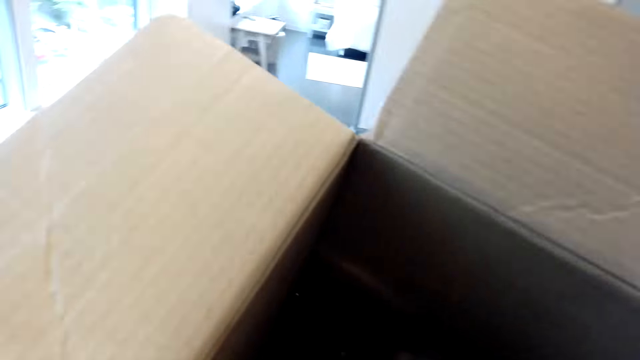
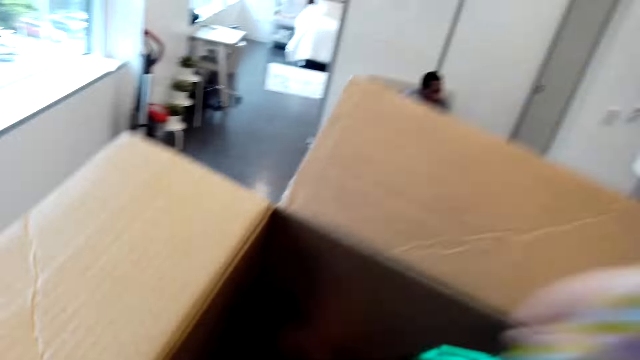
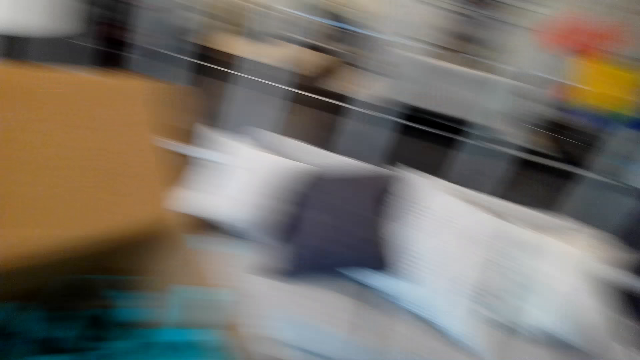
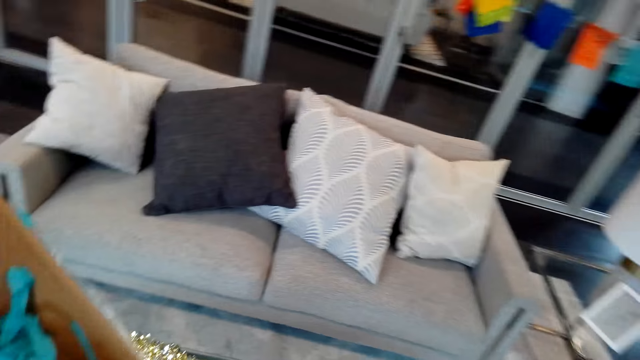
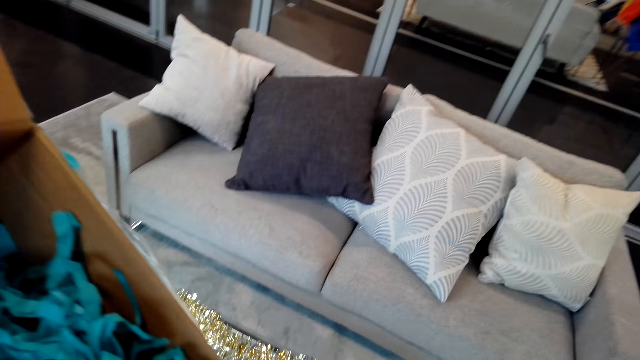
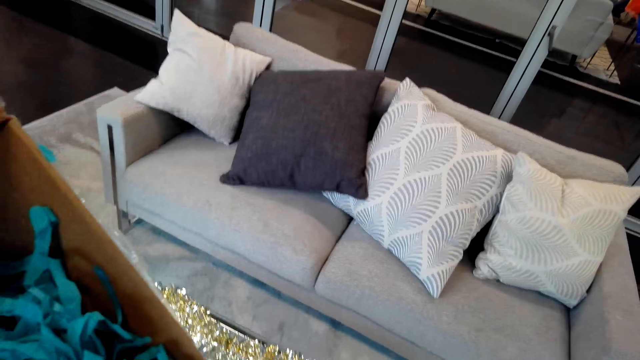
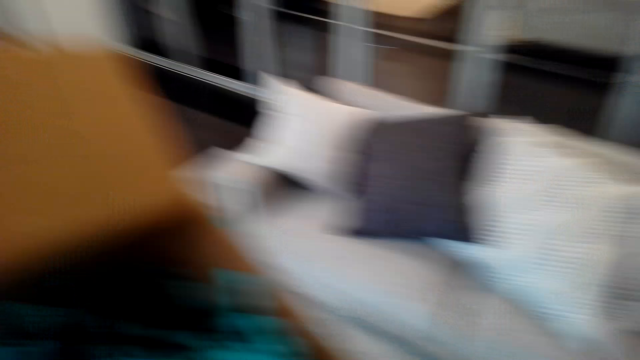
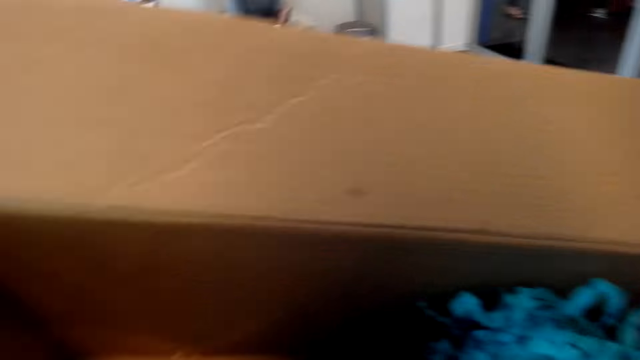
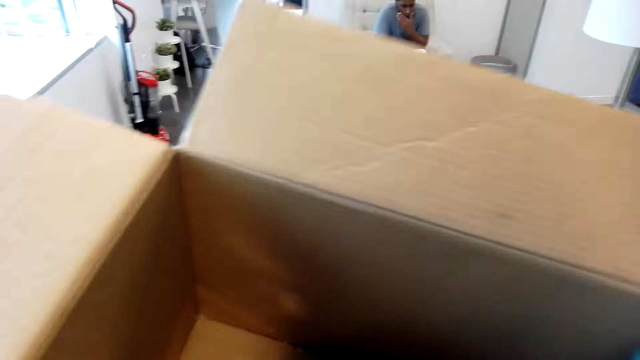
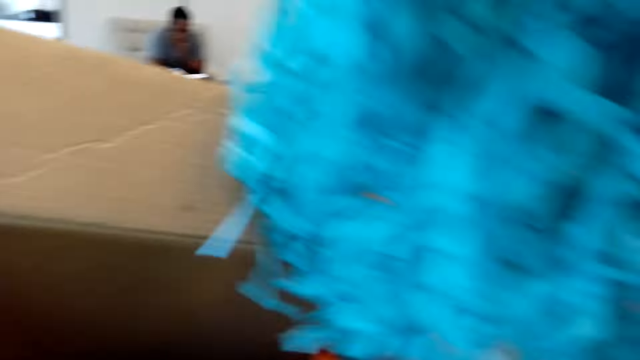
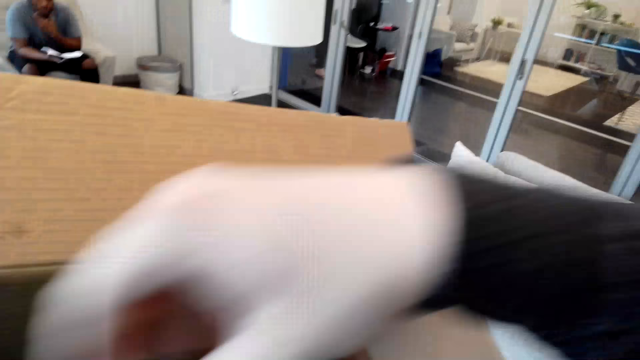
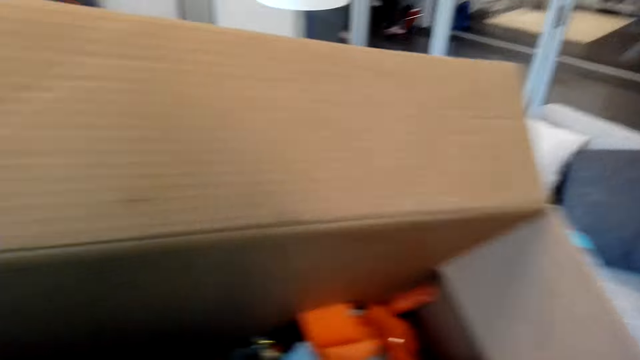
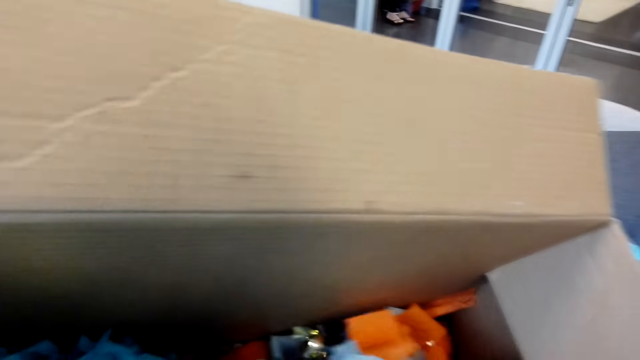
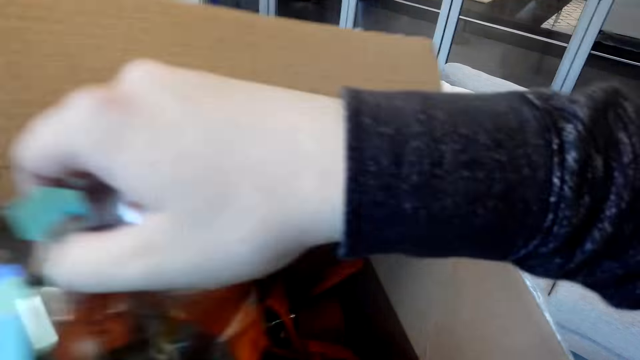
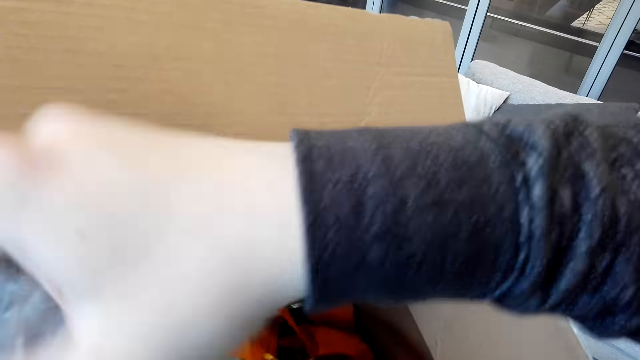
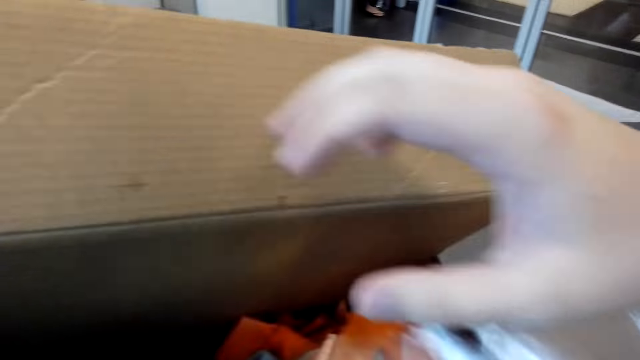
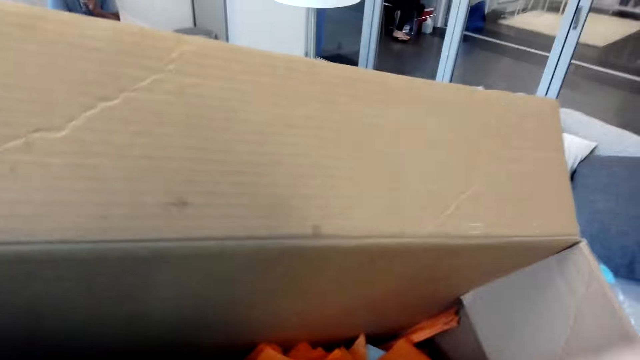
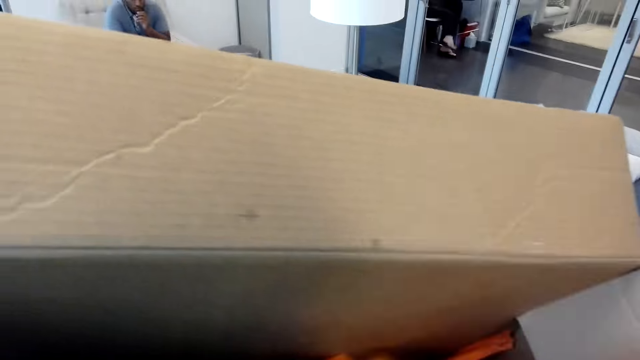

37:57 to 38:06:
The camera wearer looks inside the box. They pick flowers from the box.

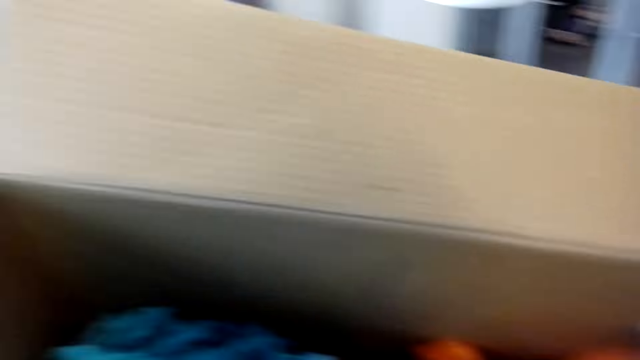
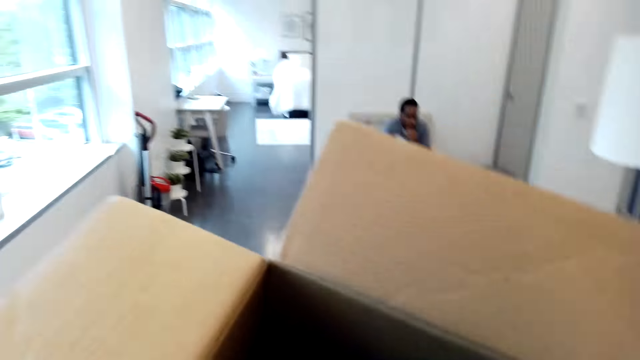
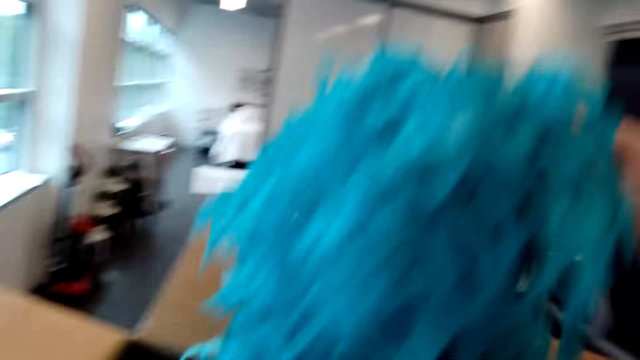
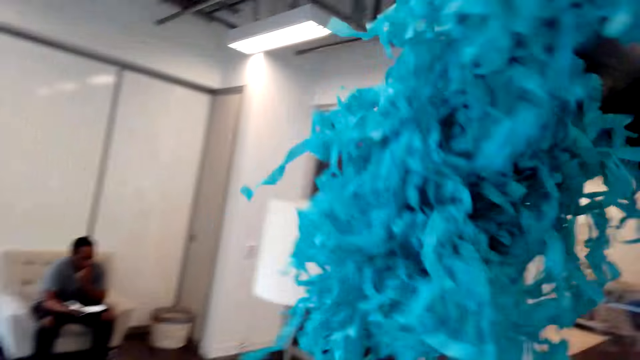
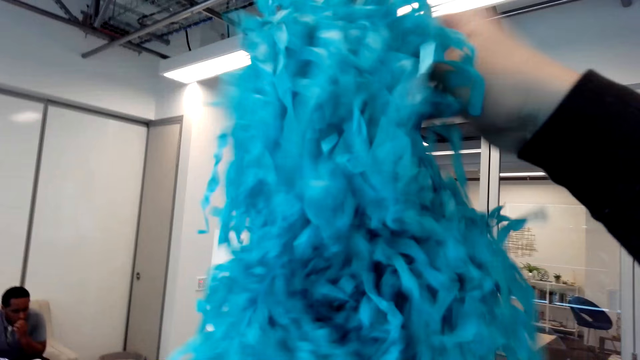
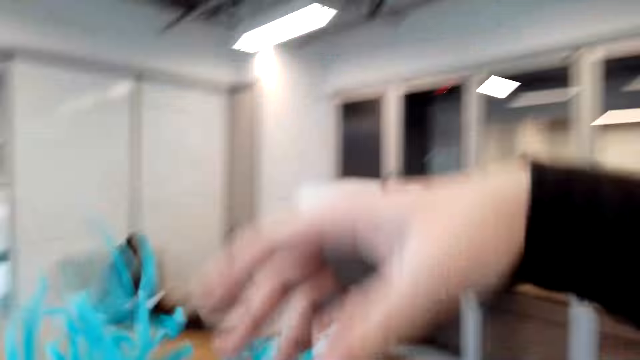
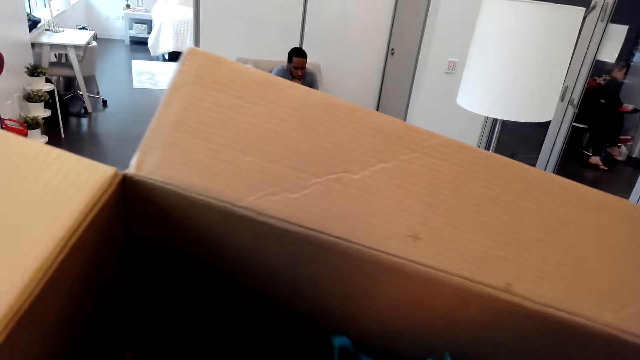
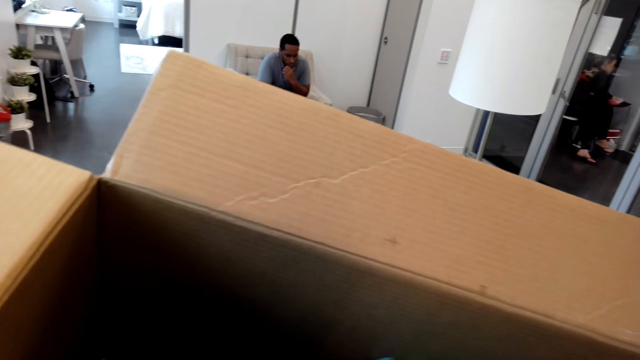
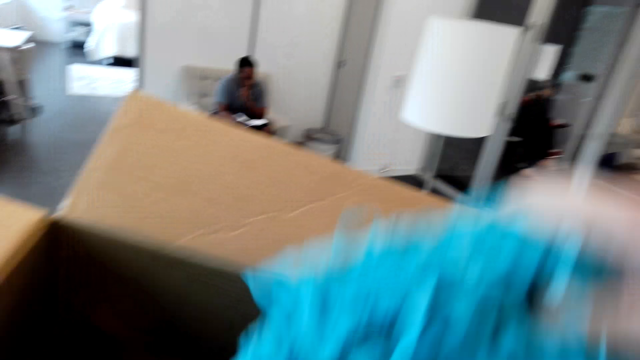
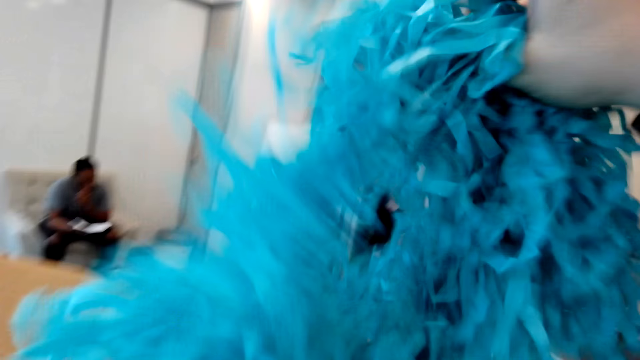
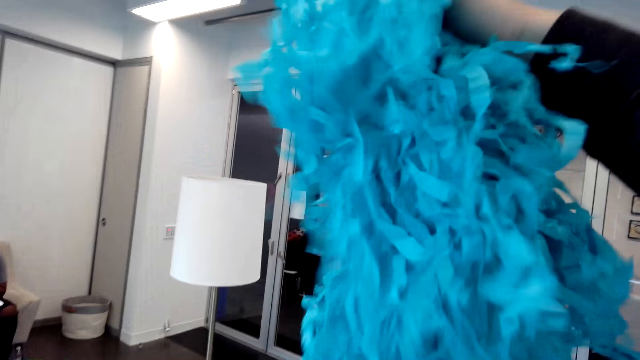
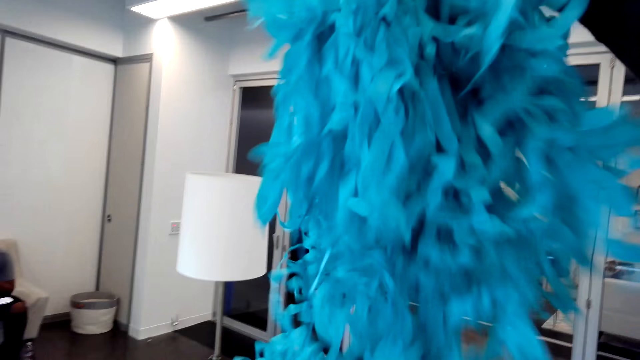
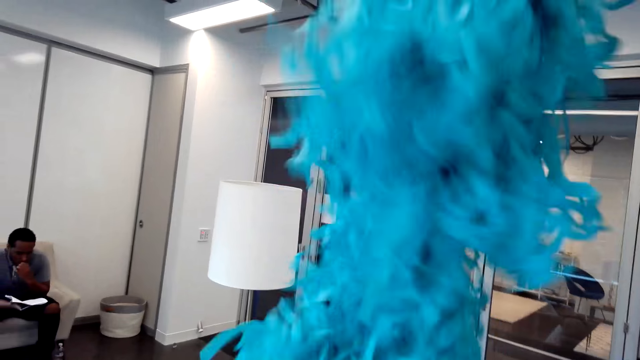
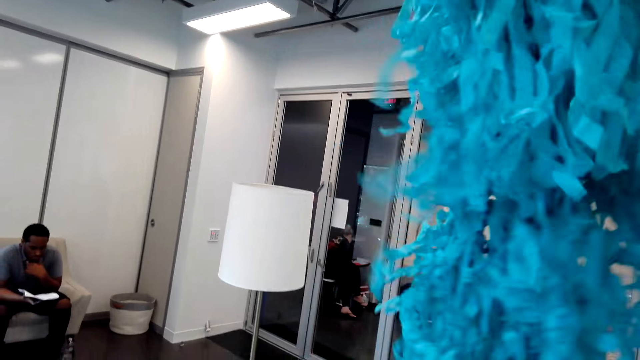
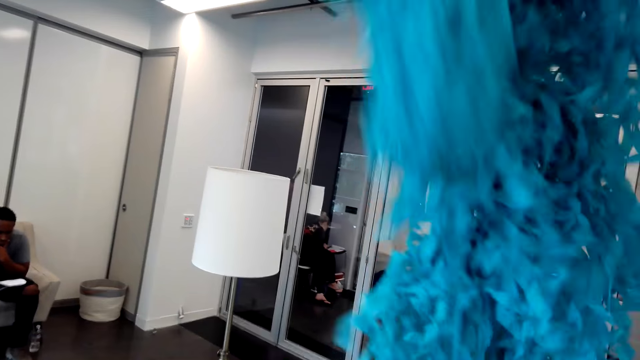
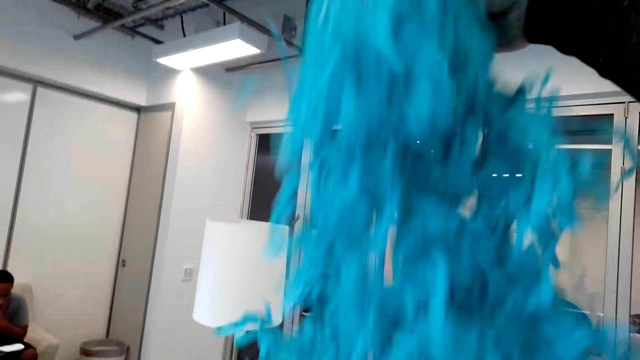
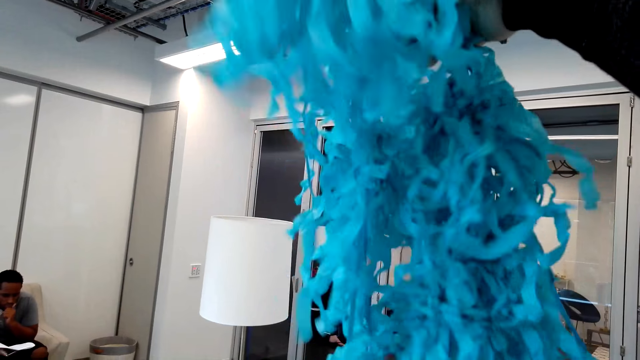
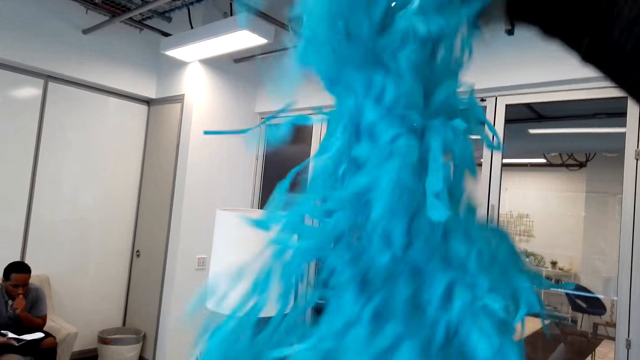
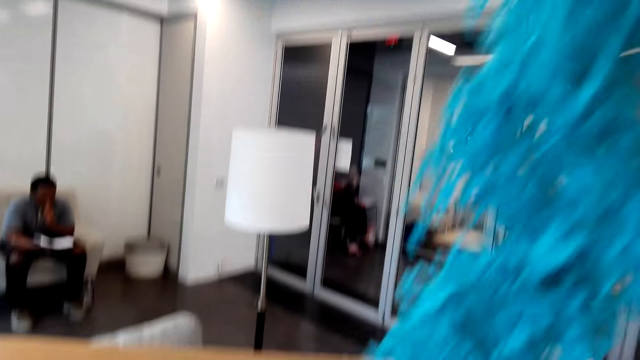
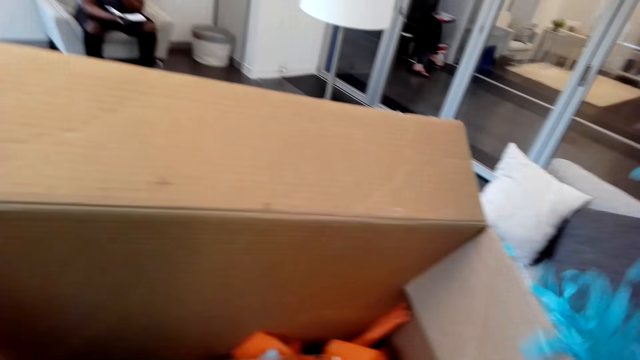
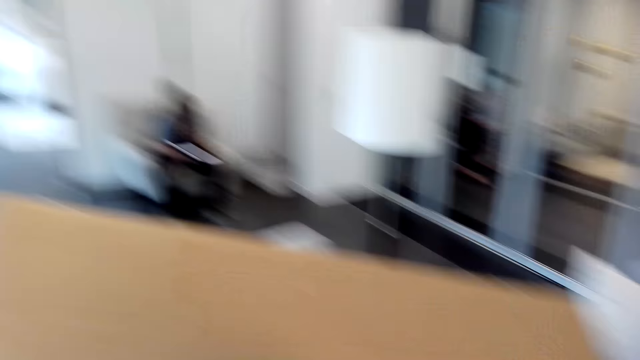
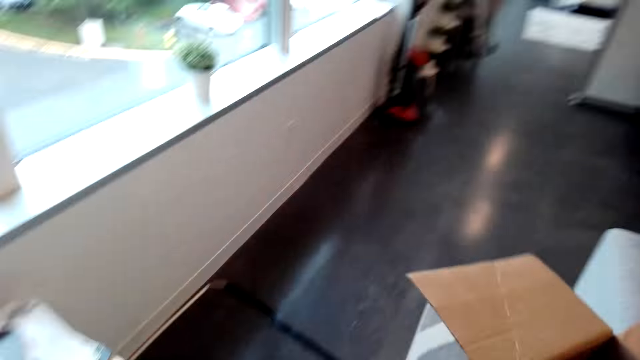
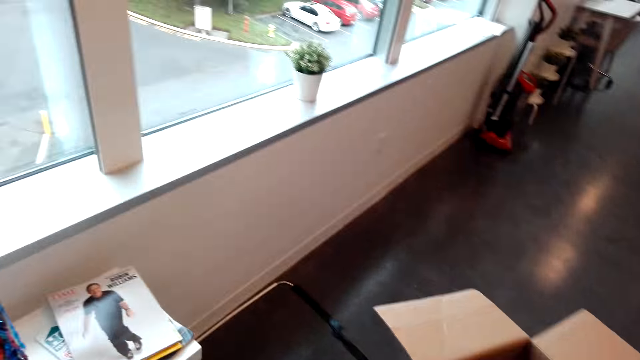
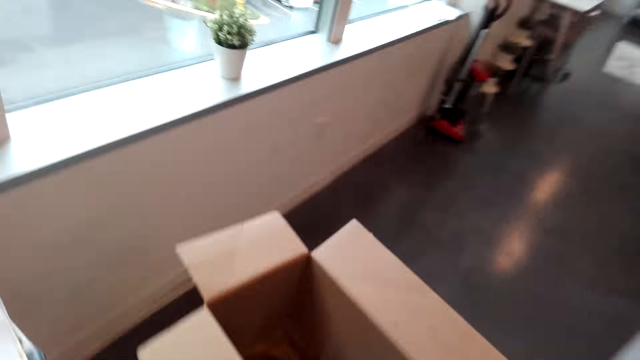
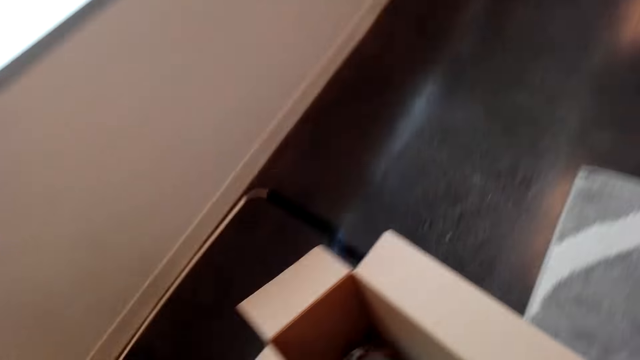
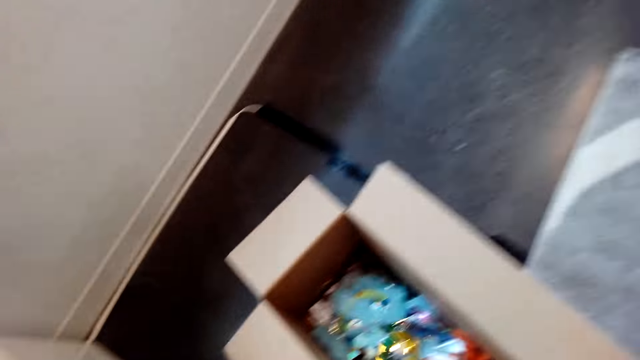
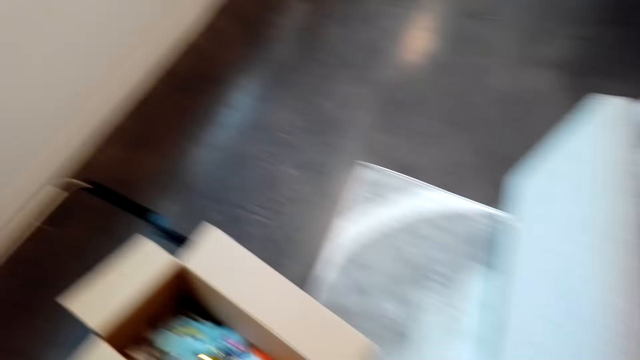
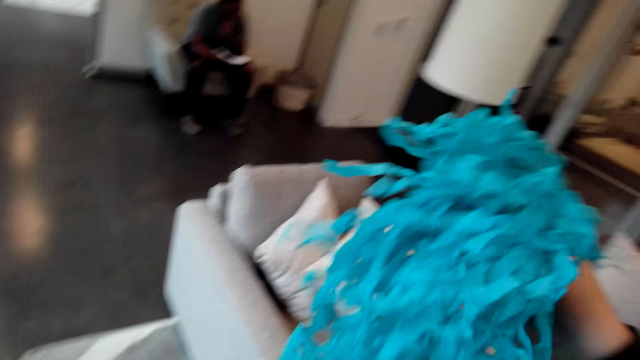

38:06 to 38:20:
The camera wearer holds a decoration flower. They shake the decor flowers. They move around. They place the box down.
